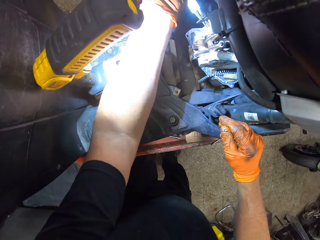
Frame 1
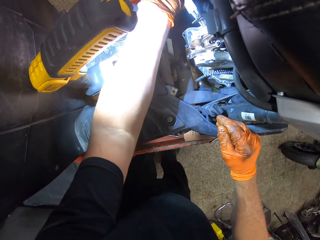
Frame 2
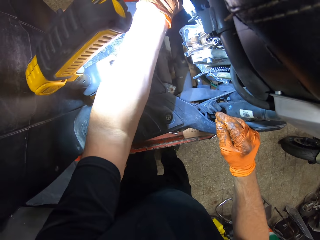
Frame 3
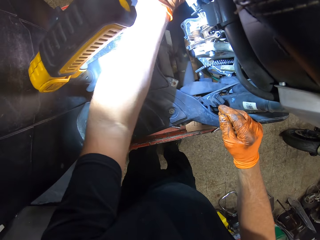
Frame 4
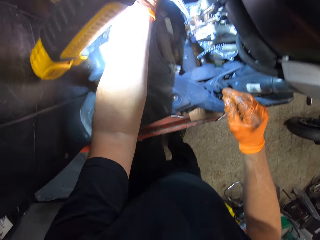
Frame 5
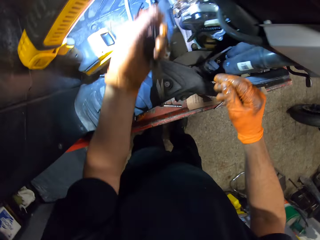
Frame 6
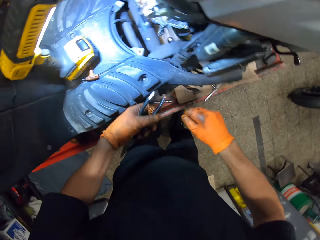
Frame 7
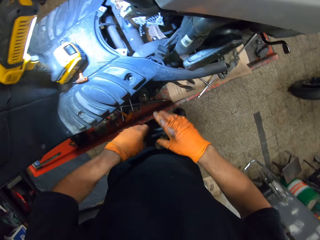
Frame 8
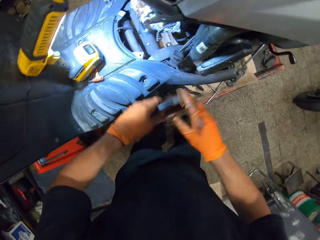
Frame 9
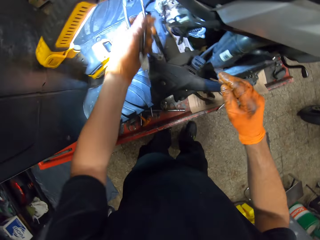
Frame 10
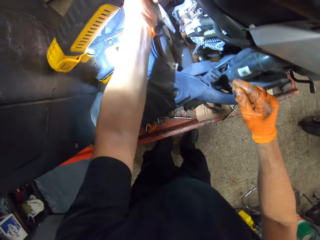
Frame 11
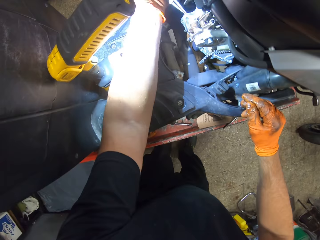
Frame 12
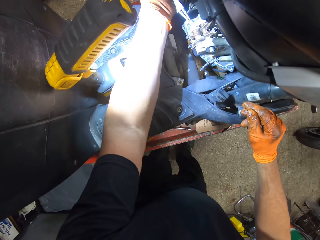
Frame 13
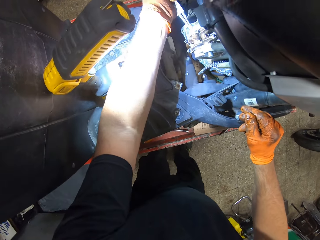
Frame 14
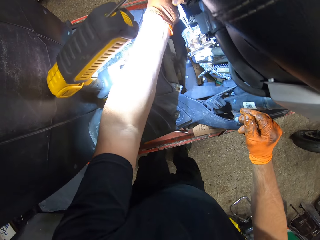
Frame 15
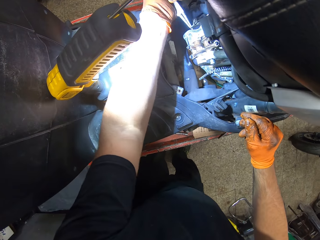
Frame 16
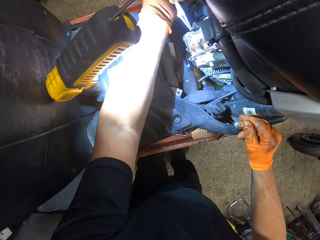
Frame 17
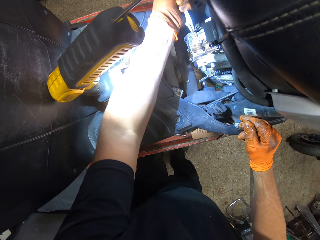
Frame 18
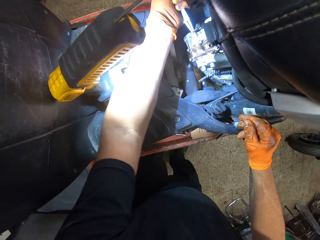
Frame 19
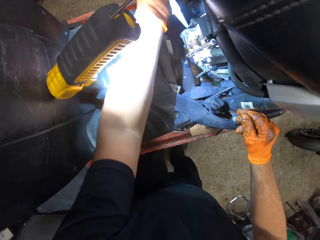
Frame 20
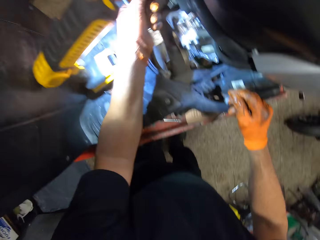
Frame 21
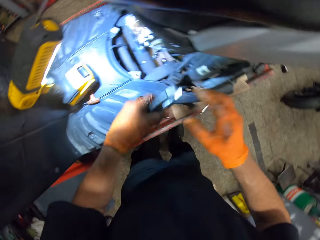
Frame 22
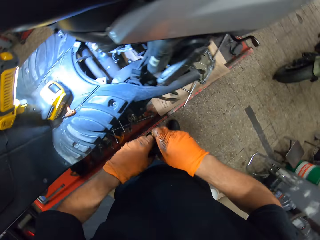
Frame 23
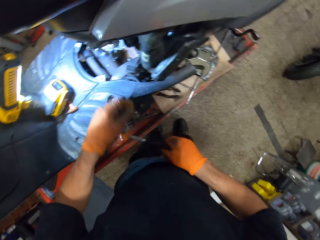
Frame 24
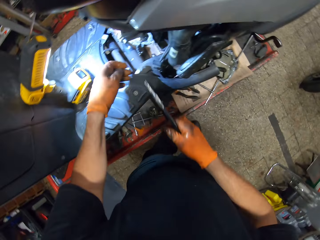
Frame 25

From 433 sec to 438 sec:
The camera wearer presses out a rod in the motorcycle engine with a nose plier in his gloved left hand. He touches the nose plier in his gloved left hand with his gloved right hand. He hits out the rod in the motorcycle engine with the nose plier in his gloved left hand. He transfers the nose plier from his gloved left hand to his gloved right hand.

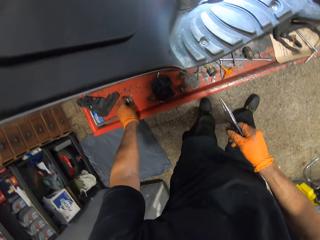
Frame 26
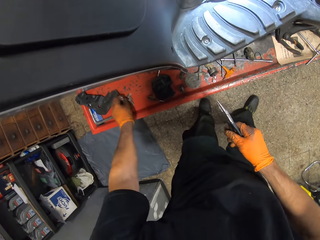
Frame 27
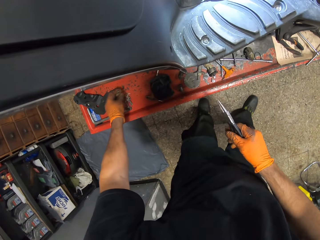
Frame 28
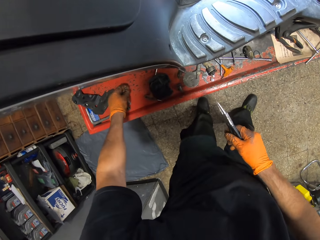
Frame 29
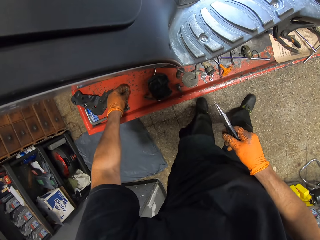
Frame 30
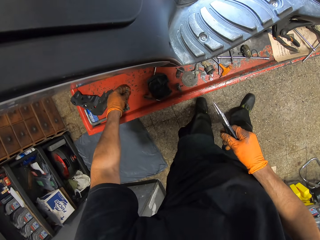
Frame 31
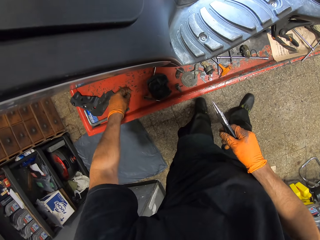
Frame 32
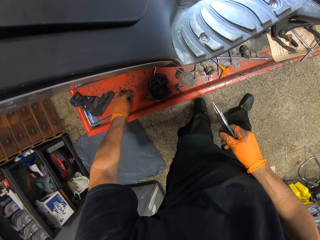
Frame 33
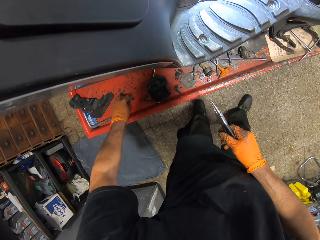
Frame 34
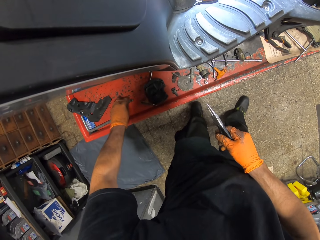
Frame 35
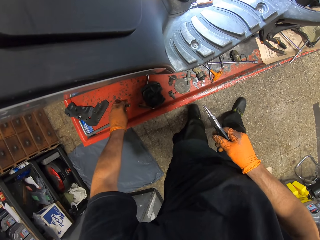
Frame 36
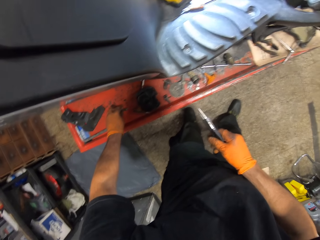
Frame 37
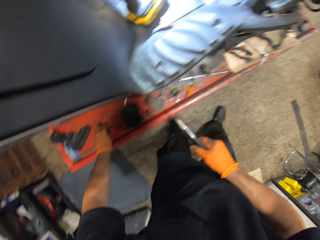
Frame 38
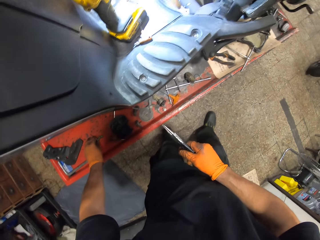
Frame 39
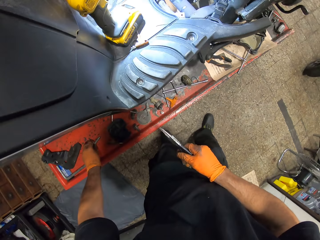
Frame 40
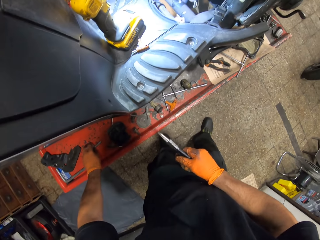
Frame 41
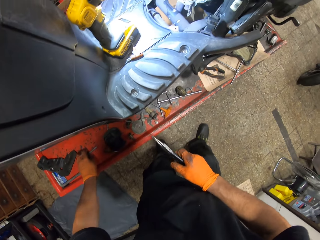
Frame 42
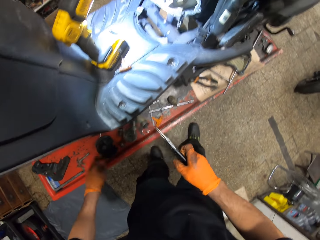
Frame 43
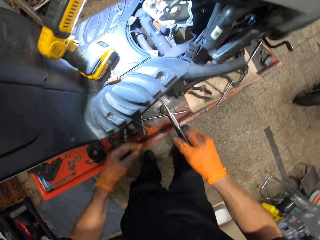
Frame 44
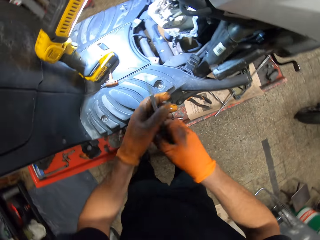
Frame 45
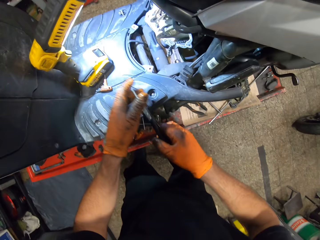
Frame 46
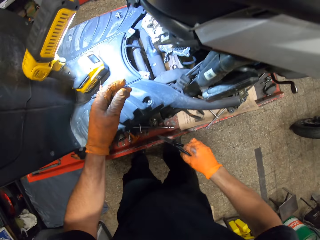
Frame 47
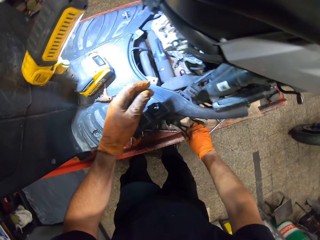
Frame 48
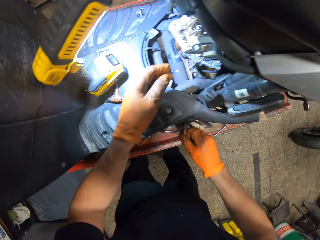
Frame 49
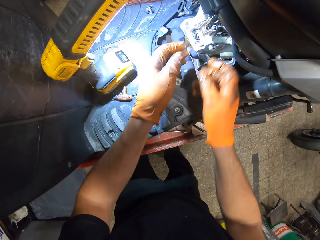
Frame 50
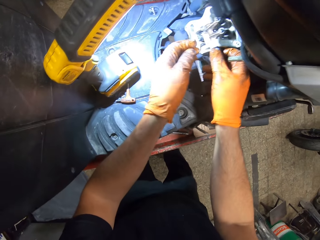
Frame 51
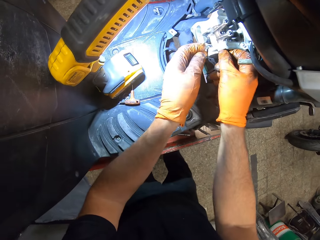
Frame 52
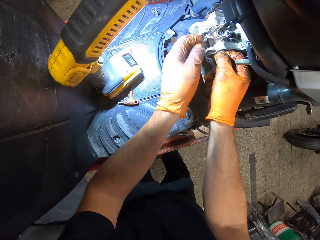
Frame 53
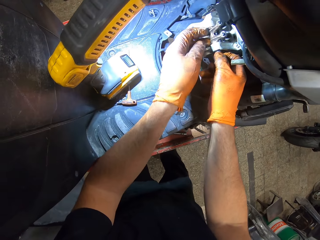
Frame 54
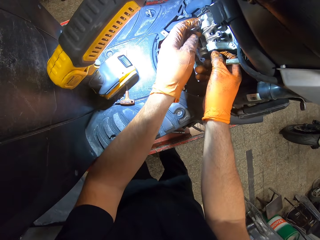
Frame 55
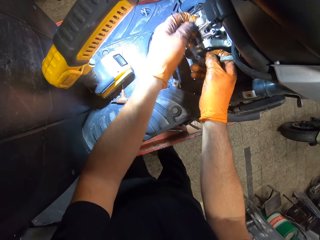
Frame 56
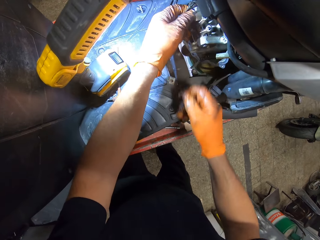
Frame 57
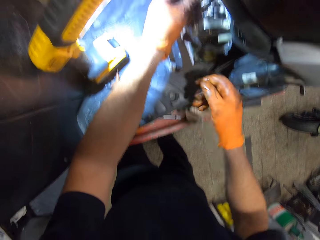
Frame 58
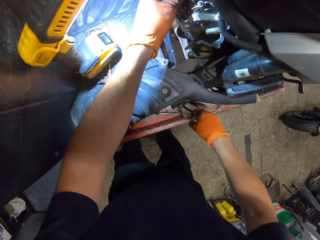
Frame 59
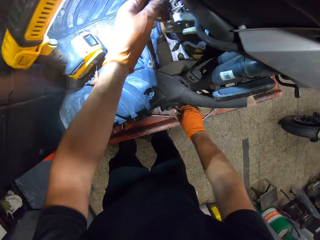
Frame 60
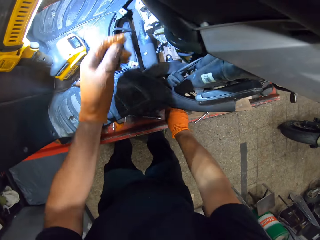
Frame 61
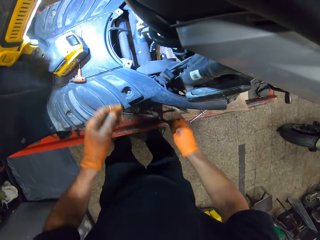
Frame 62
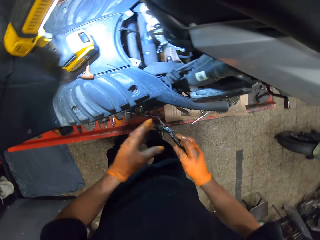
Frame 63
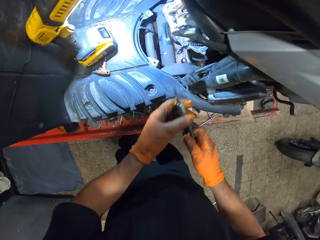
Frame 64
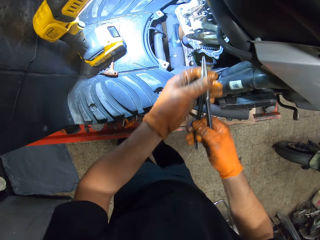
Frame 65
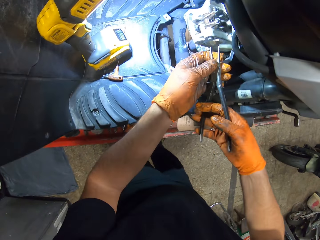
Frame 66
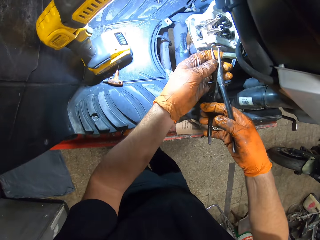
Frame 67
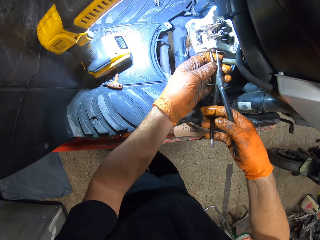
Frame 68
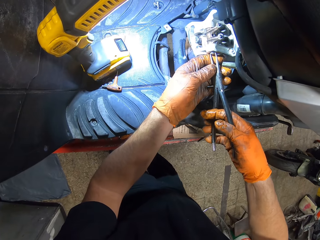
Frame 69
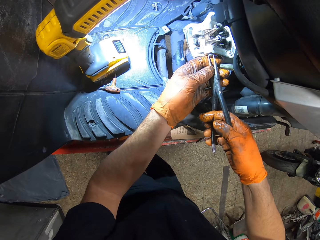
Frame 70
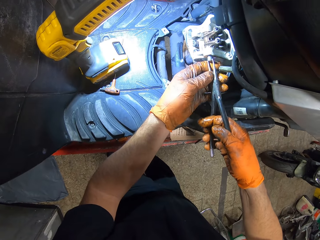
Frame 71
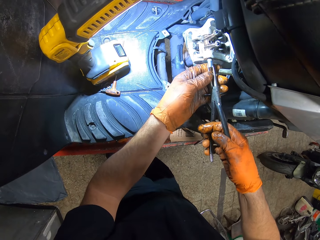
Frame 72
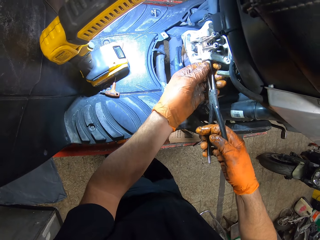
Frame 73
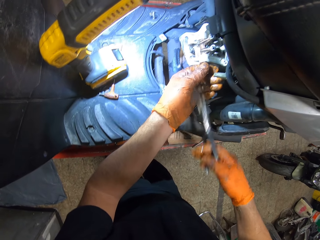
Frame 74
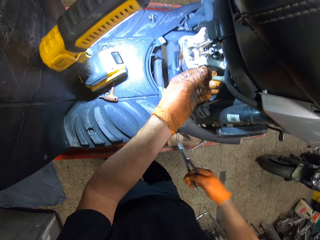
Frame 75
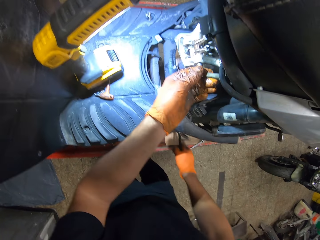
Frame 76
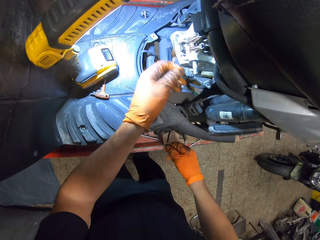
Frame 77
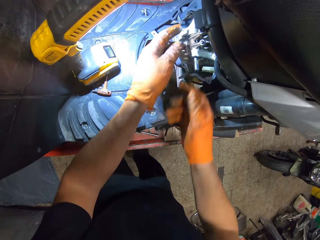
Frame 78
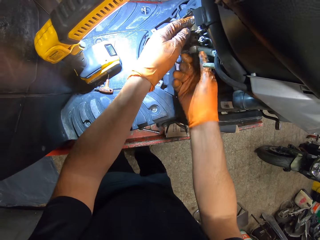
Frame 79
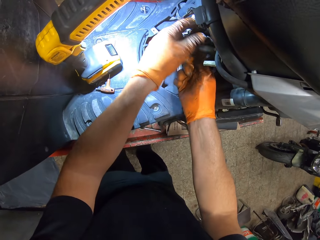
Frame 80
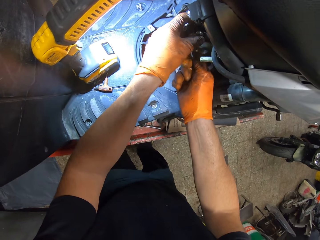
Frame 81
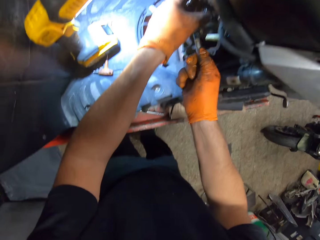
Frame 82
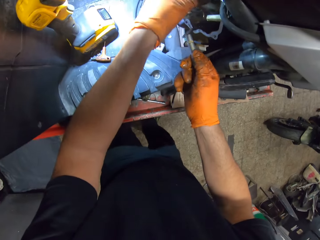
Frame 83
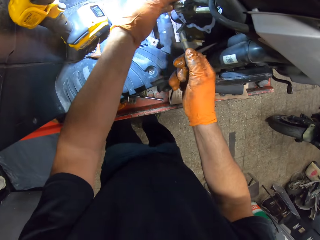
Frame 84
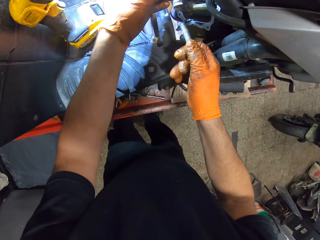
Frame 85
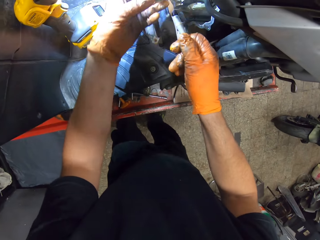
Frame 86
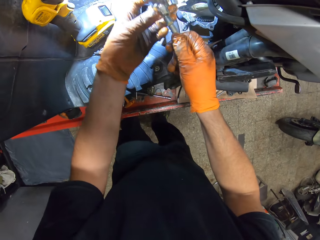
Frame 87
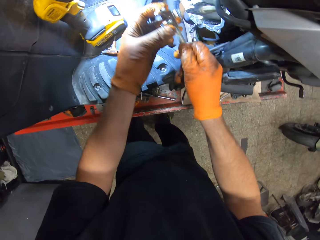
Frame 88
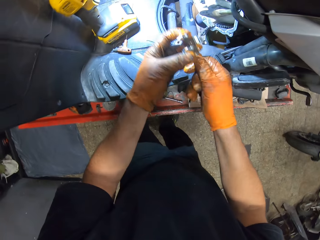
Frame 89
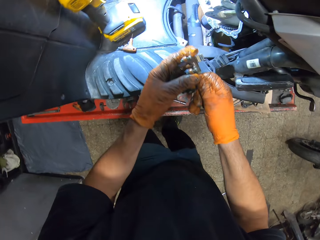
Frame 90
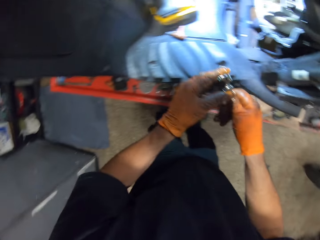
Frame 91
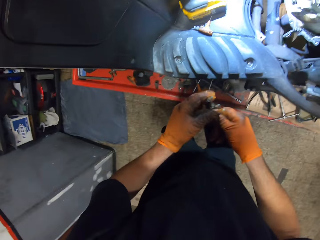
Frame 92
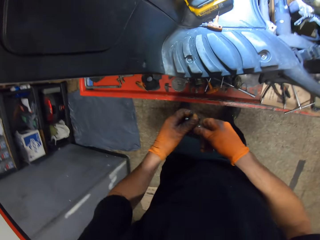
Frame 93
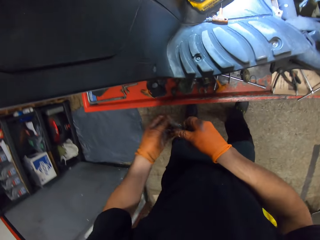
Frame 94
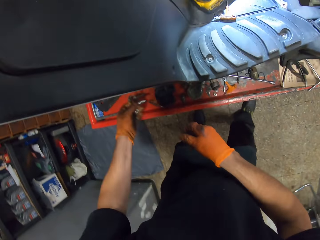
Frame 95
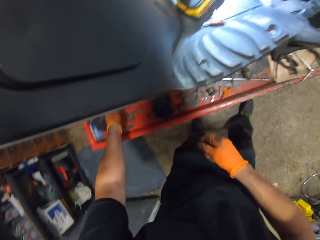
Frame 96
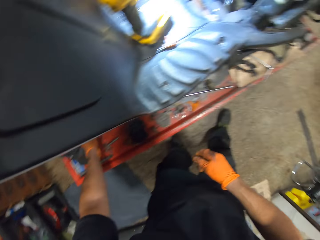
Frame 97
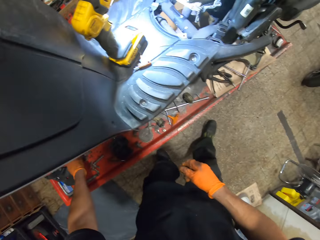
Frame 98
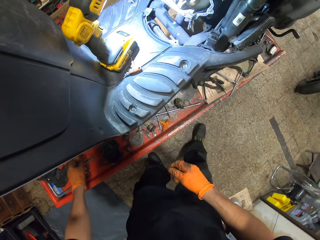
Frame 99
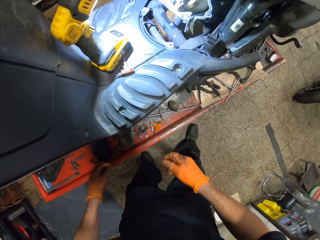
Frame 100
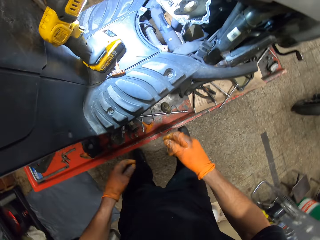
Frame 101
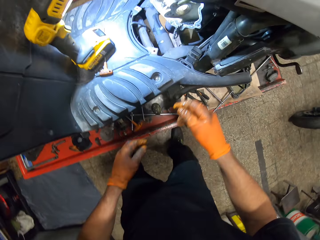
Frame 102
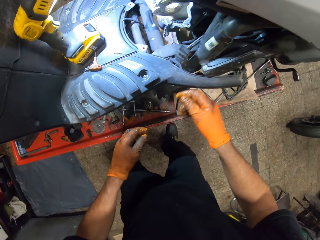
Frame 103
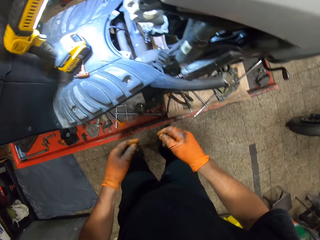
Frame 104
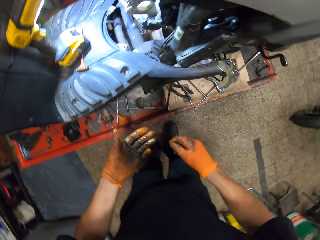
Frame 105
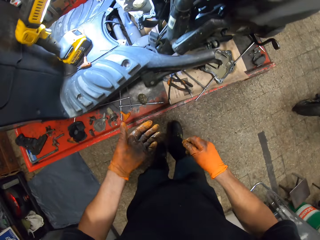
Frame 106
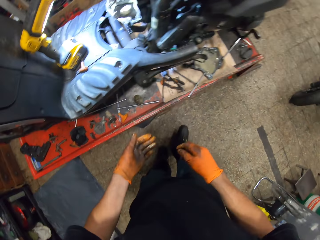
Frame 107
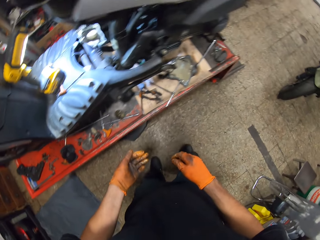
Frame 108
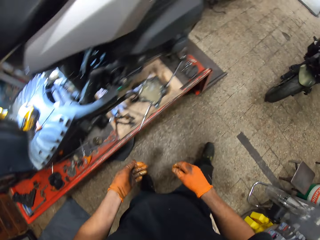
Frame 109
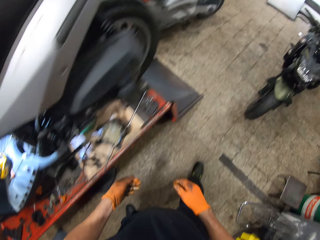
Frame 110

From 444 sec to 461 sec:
The camera wearer drops the pliers on the table. He touches the motorcycle engine with both gloved hands. He picks up the nose plier from the table with his gloved right hand. He pulls out the rod in the motorcycle engine with the nose plier in both gloved hands. He holds the rod from the motorcycle engine with his gloved left hand. He drops the nose plier in his gloved right hand on the work table. He holds the motorcycle engine with both gloved hands. He pulls out the rod from the engine block of the motorcycle with his gloved right hand. He holds the engine parts in both gloved hands. He drops the engine parts in his gloved left hand on the work table.
